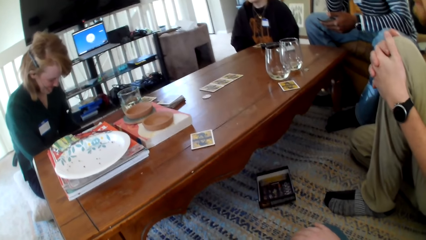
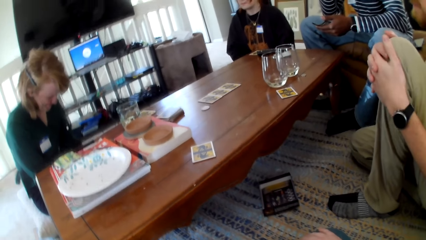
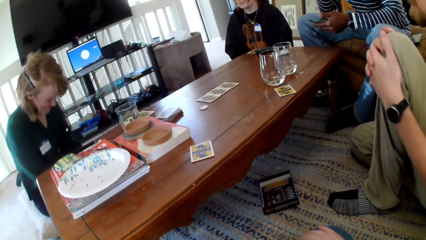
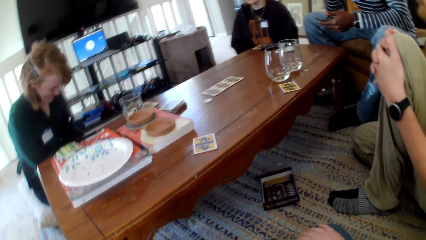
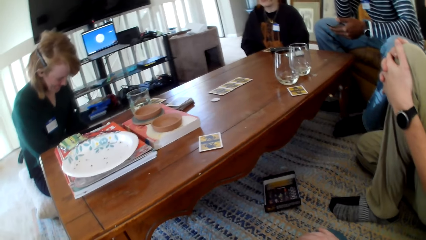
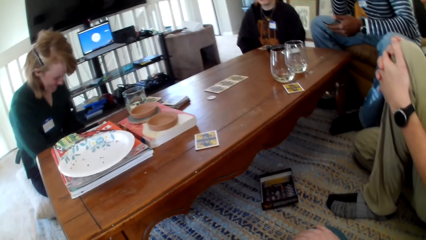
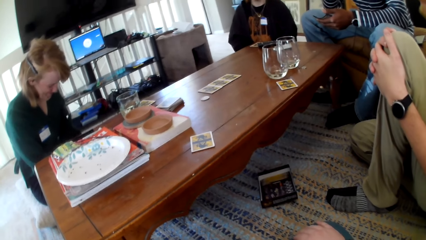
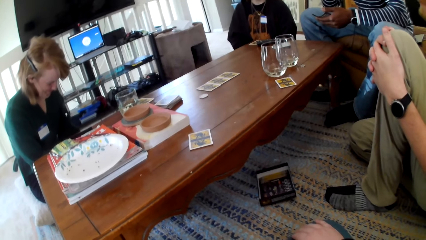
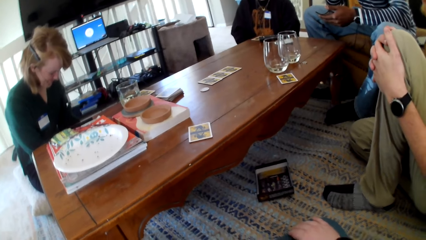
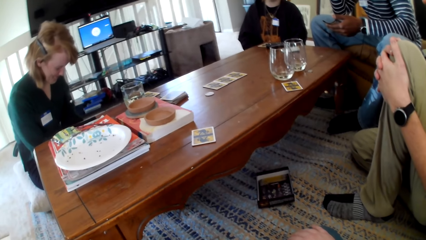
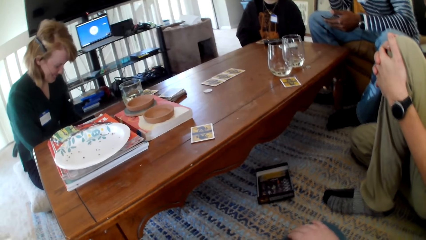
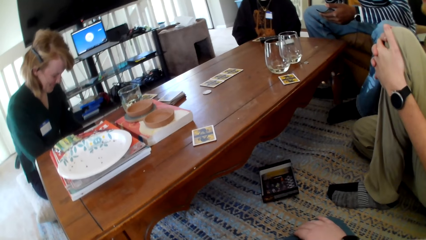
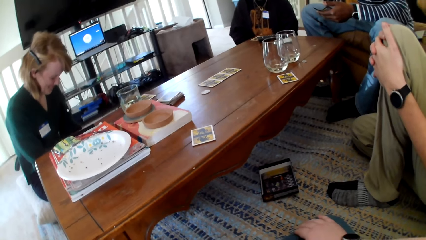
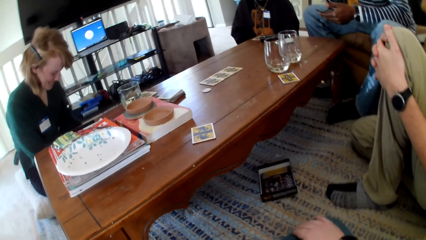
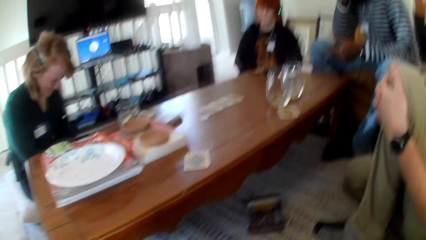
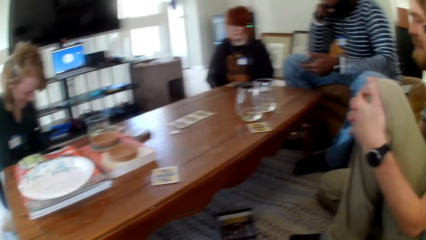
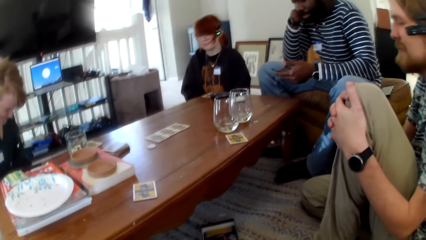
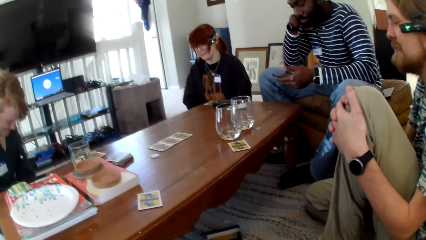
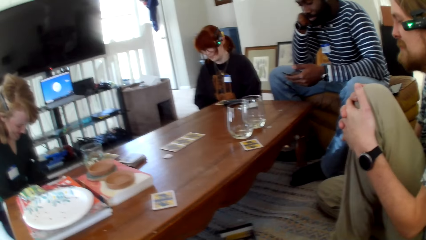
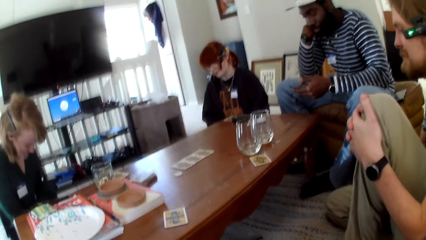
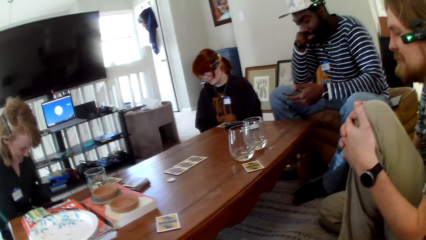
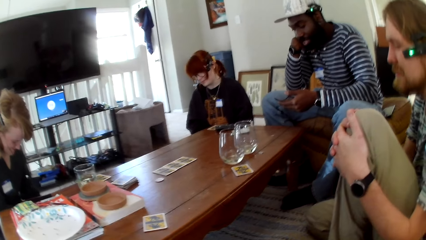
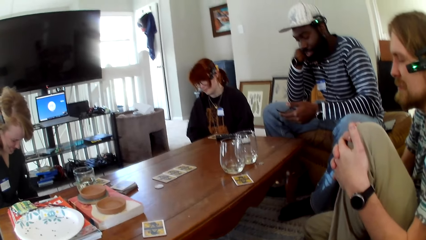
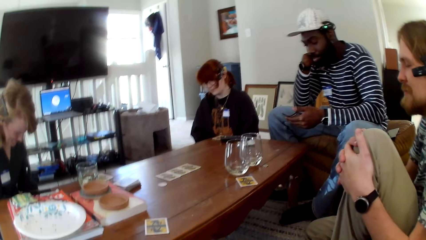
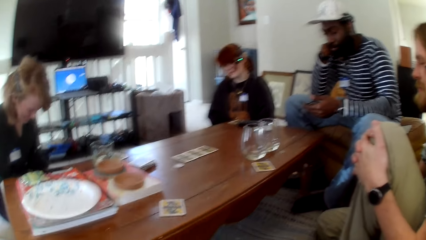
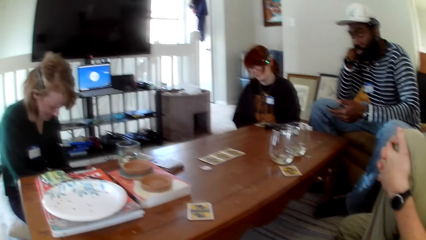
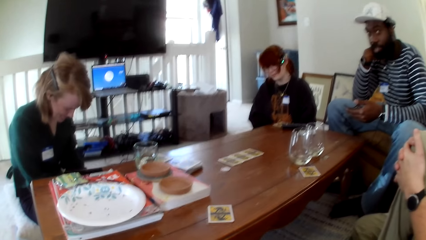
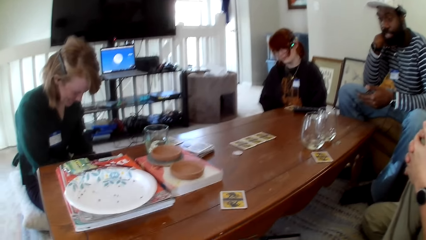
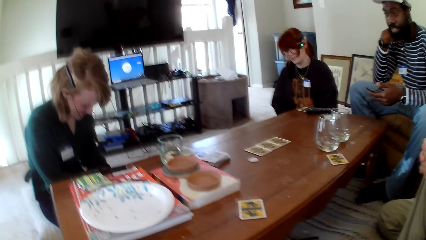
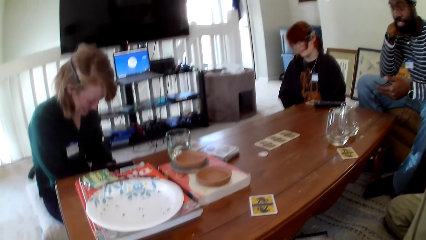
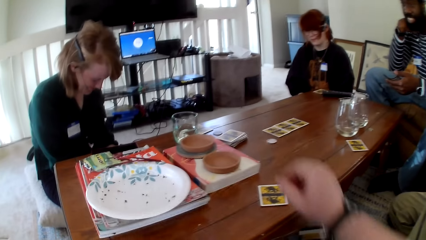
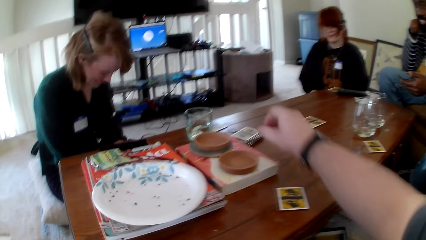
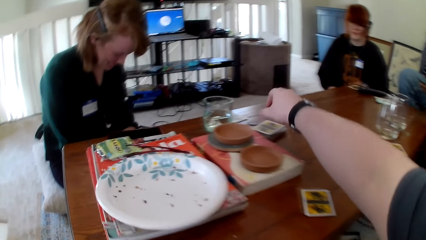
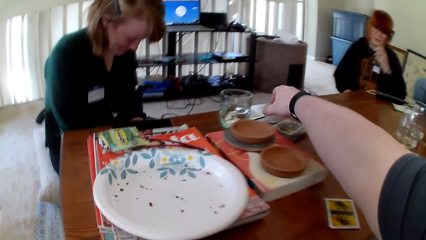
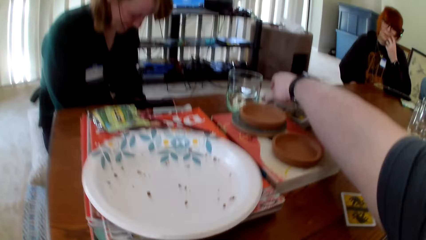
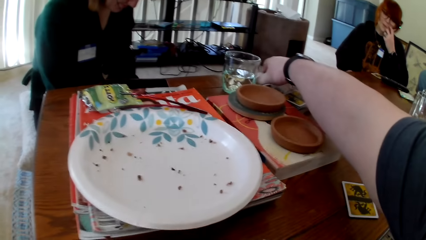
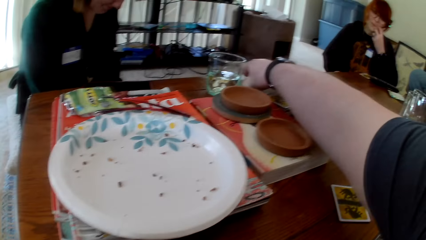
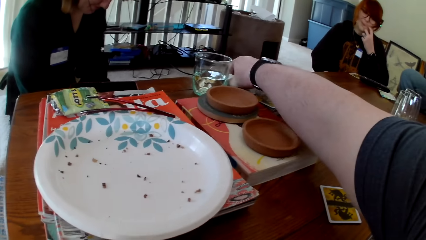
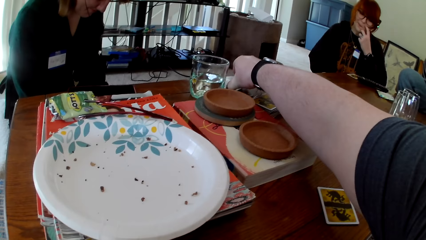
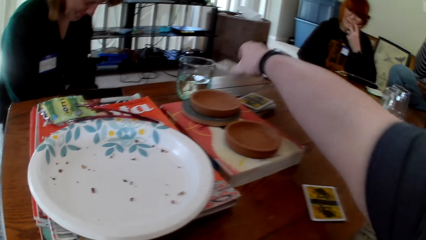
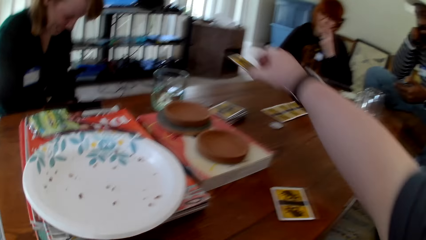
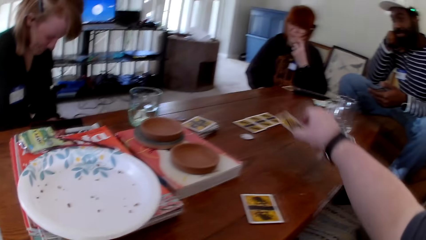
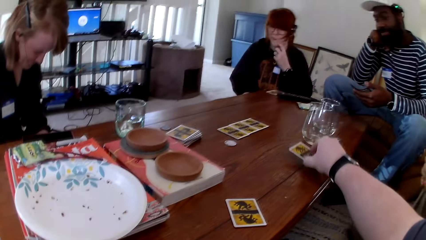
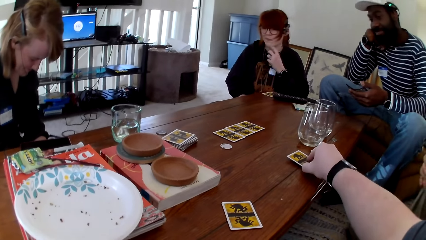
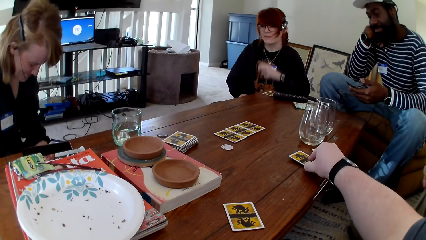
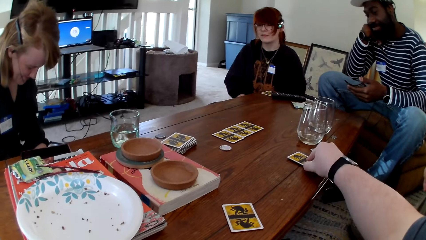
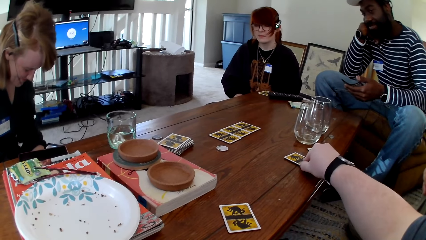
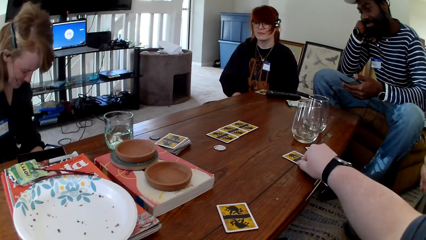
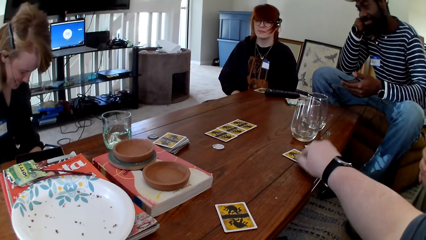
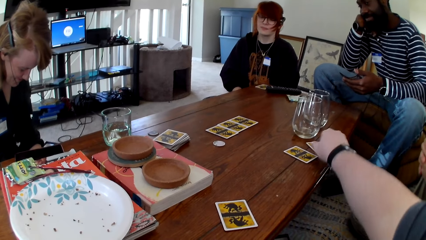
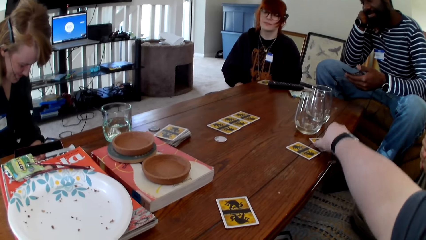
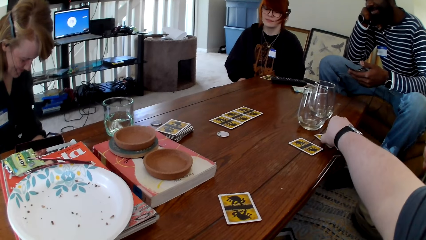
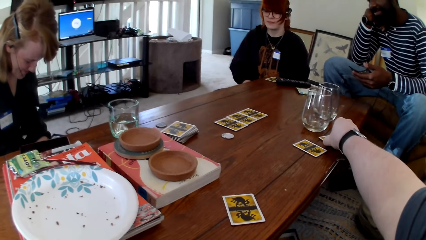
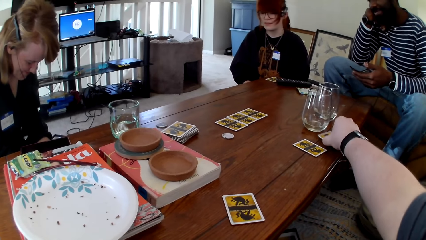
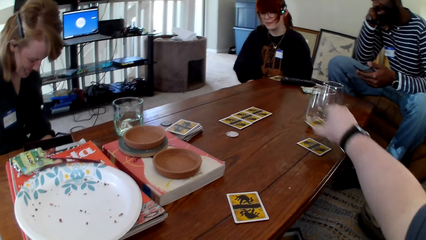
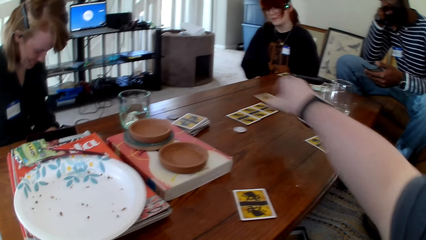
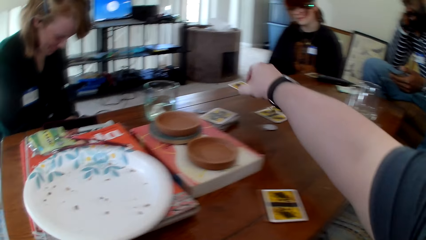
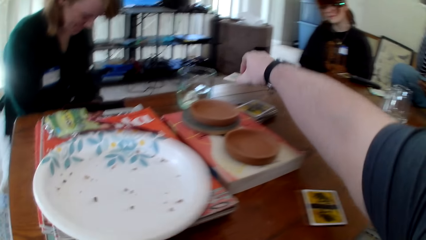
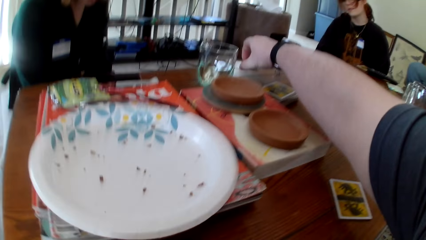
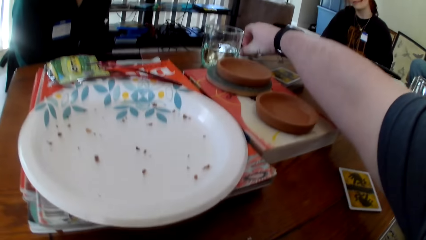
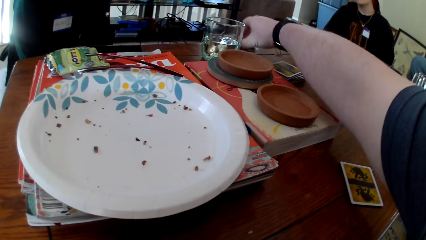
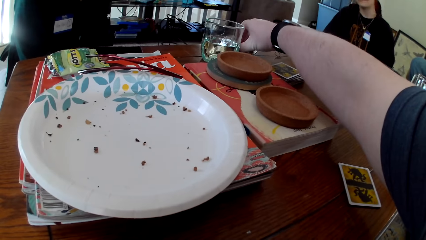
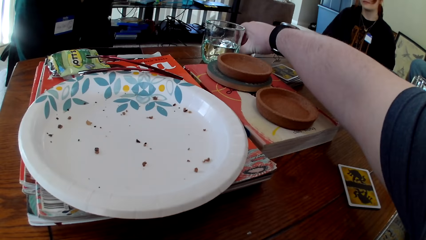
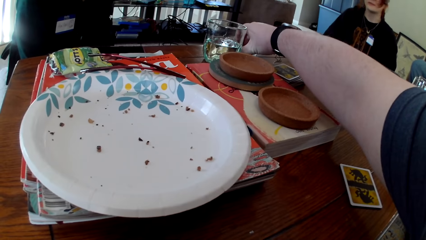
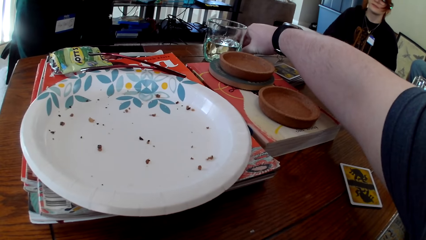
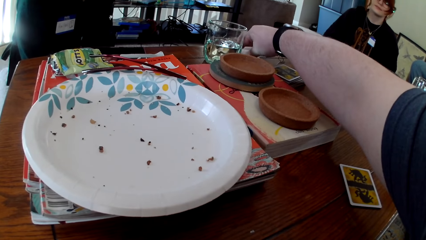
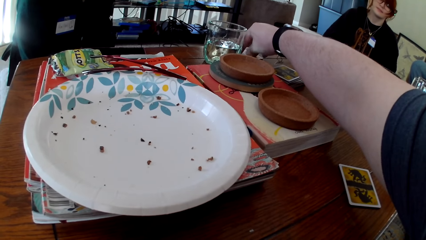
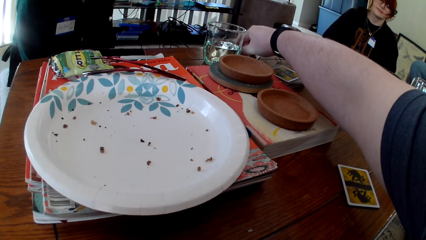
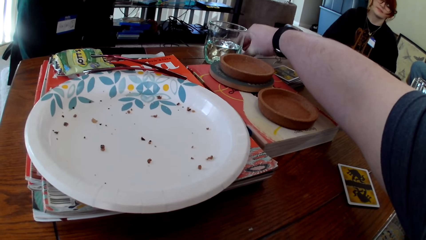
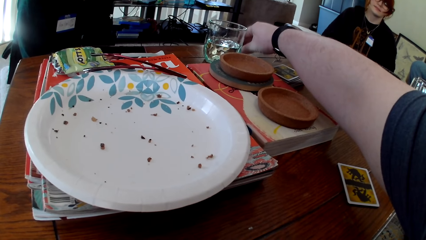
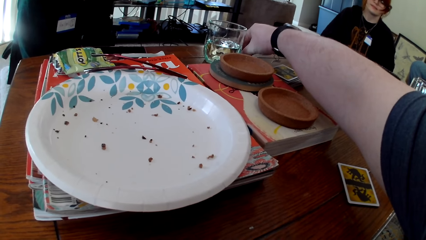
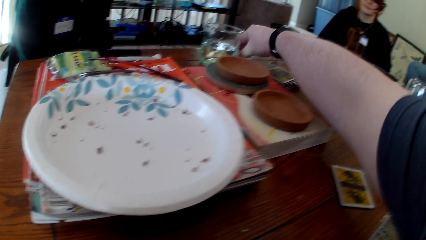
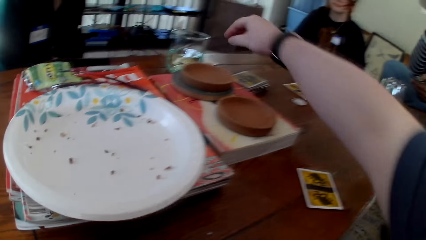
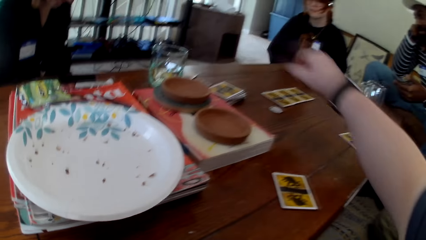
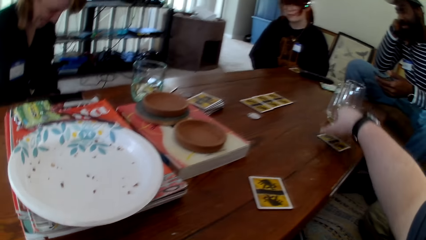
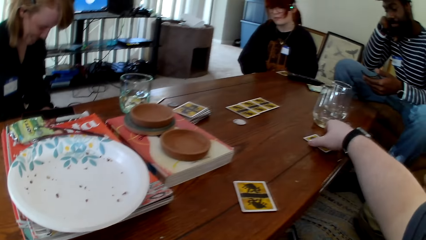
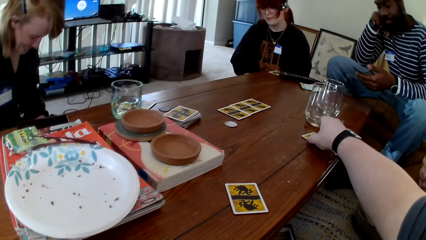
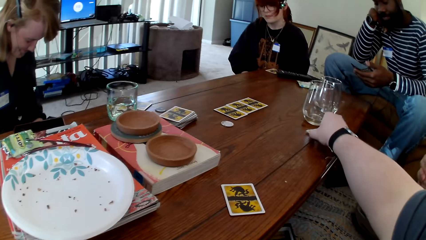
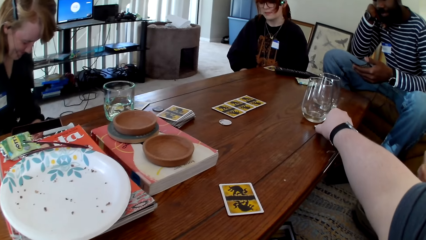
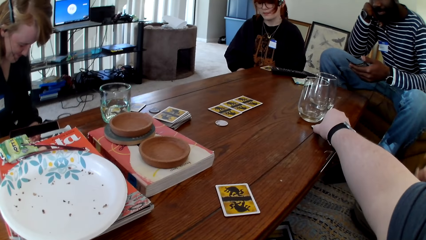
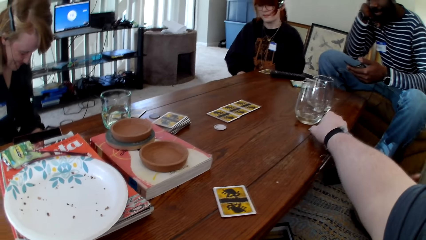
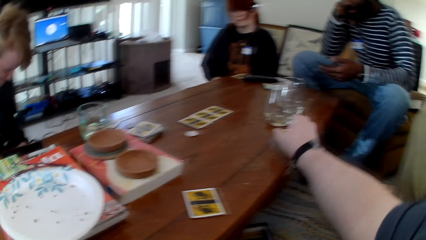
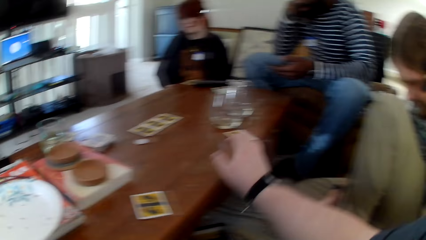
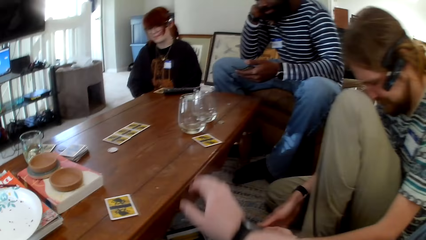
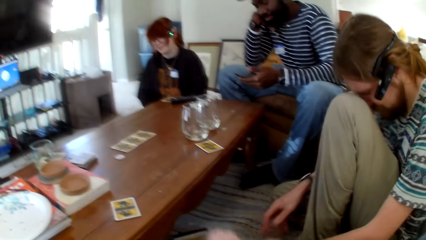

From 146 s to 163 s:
A man holds his leg. The camera wearer picks up a card. They put the card on the table. They pick up a card. They put the card on the table. They touch the card. They push the card aside.
